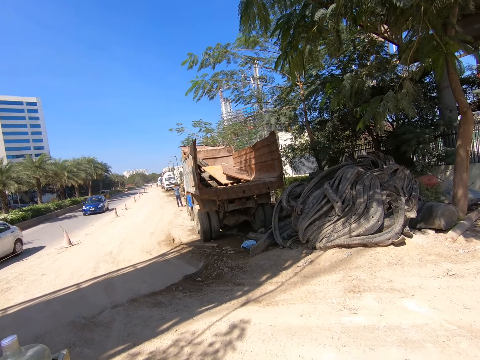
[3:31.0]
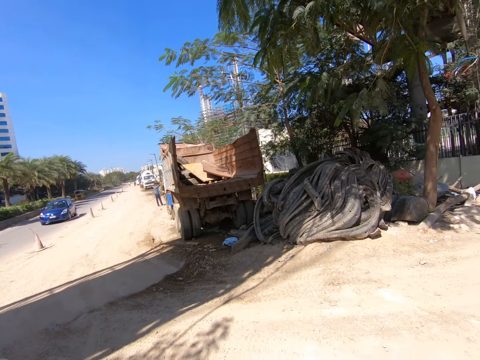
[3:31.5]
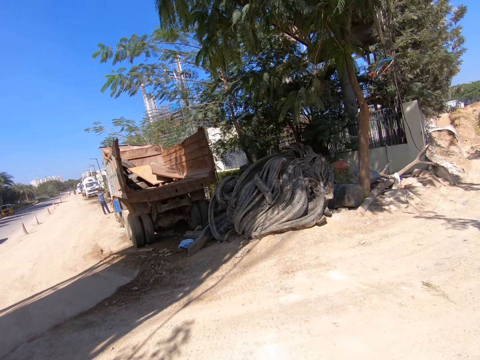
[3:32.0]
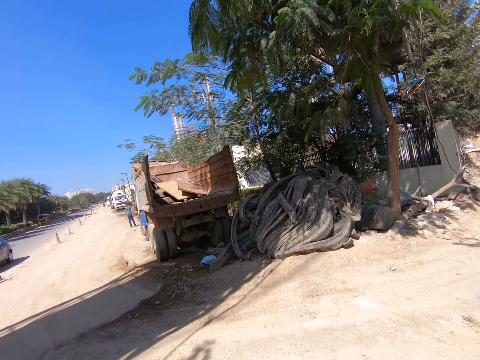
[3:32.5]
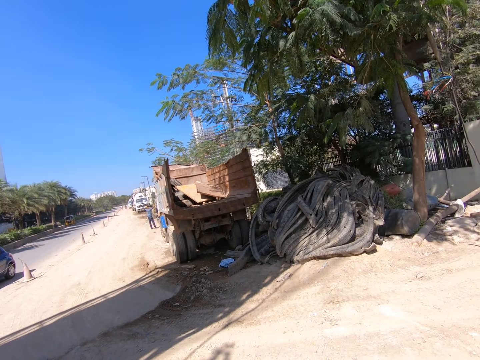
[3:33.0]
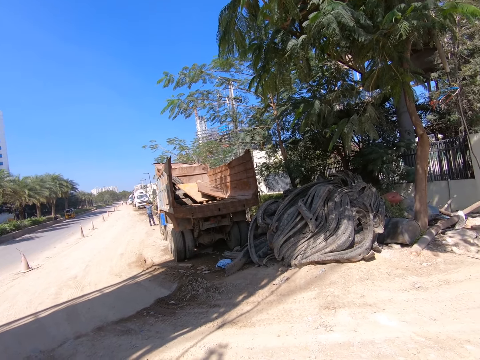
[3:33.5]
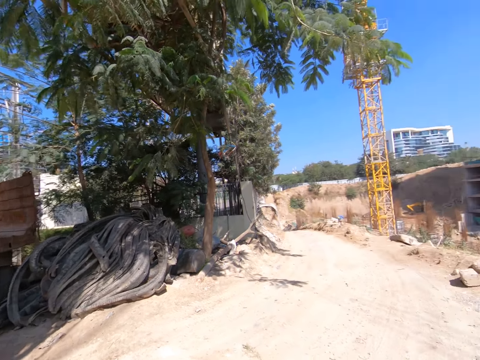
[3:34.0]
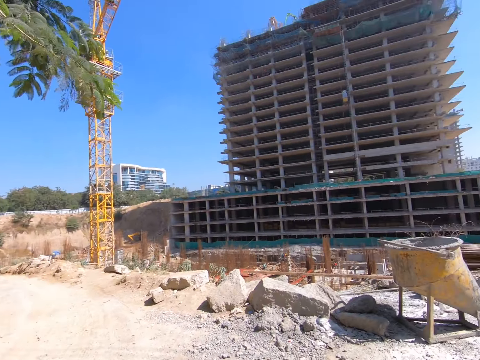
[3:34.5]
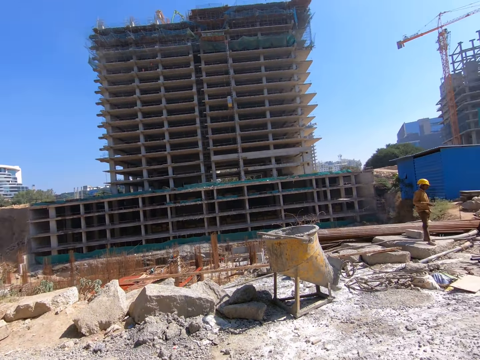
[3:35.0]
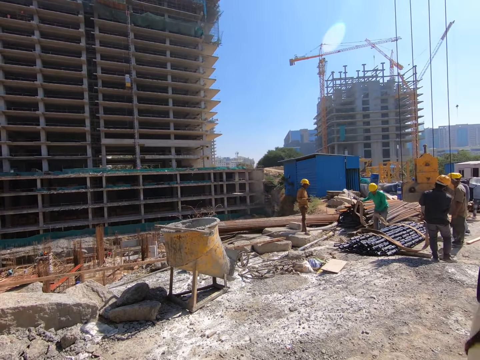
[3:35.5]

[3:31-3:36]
A man holds the hose with his right hand.
